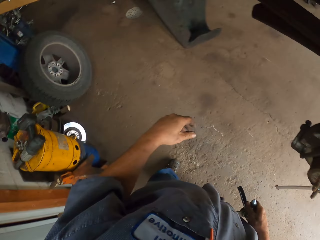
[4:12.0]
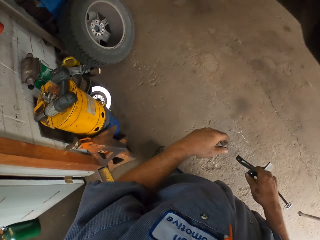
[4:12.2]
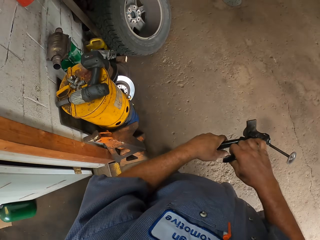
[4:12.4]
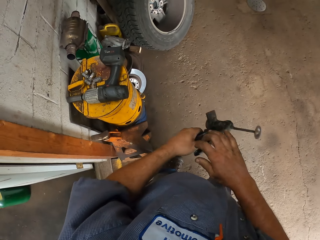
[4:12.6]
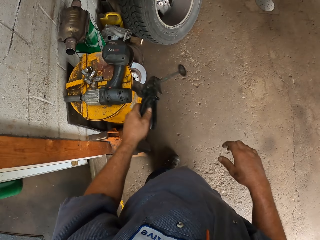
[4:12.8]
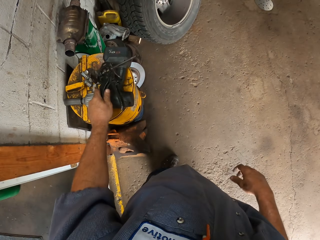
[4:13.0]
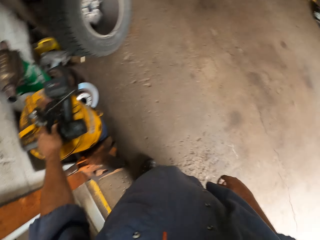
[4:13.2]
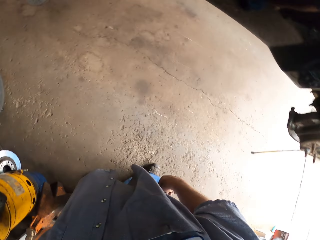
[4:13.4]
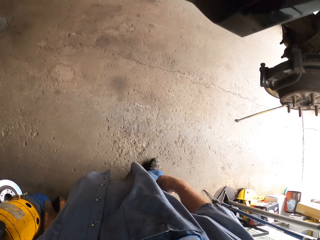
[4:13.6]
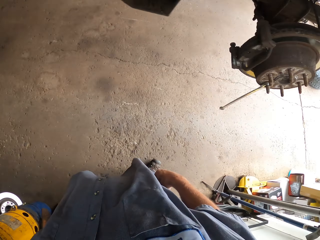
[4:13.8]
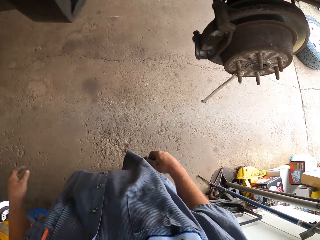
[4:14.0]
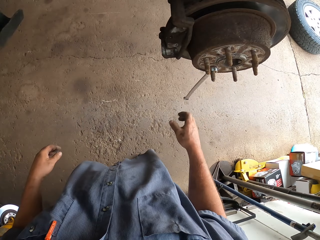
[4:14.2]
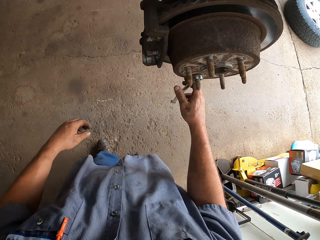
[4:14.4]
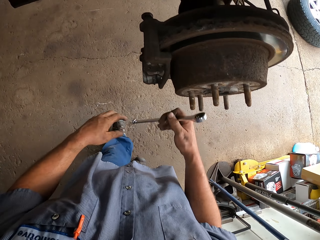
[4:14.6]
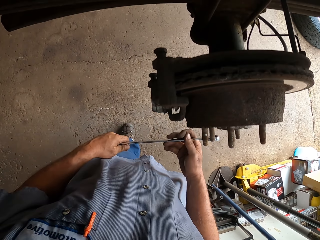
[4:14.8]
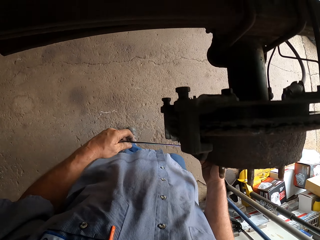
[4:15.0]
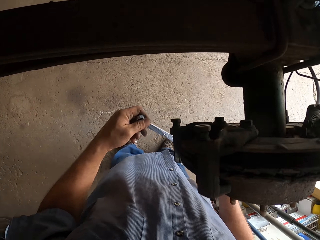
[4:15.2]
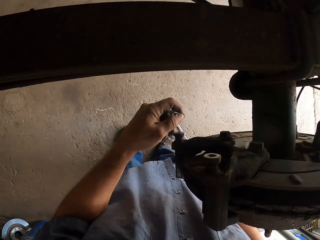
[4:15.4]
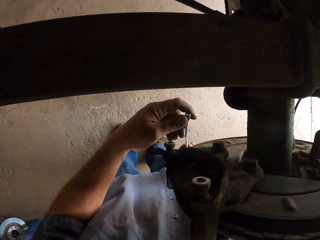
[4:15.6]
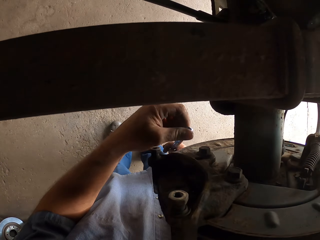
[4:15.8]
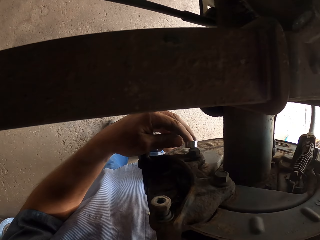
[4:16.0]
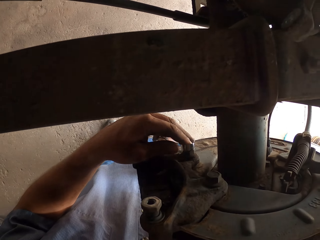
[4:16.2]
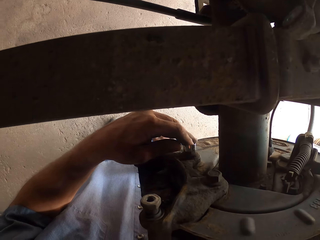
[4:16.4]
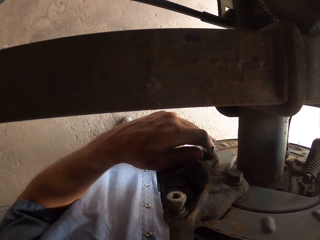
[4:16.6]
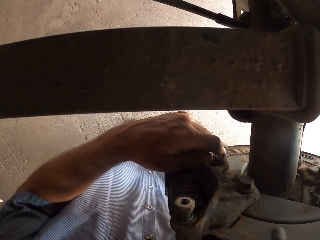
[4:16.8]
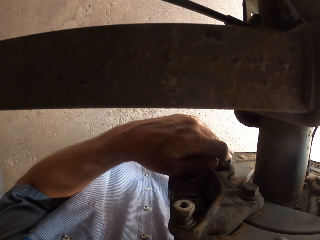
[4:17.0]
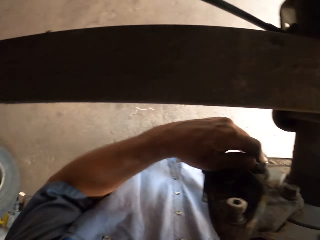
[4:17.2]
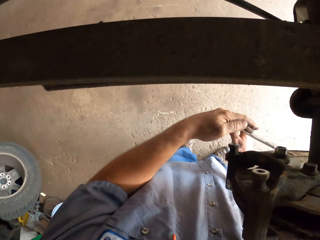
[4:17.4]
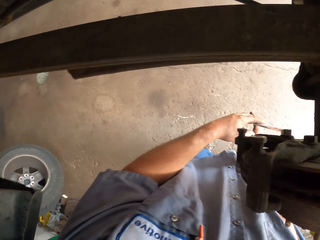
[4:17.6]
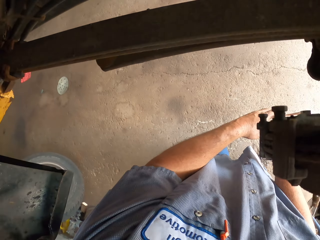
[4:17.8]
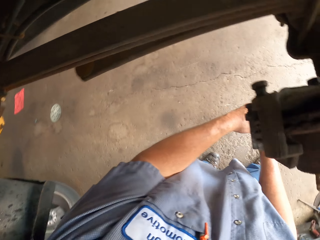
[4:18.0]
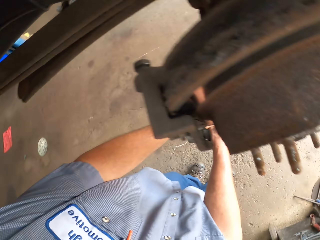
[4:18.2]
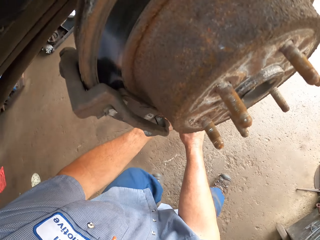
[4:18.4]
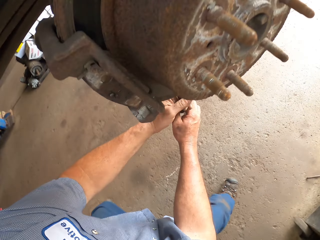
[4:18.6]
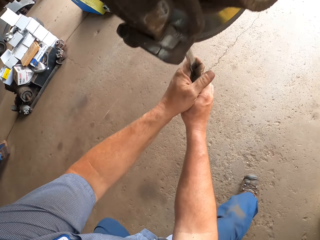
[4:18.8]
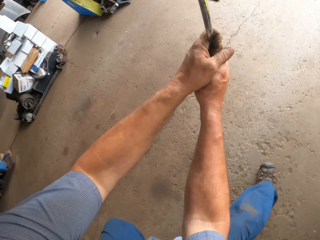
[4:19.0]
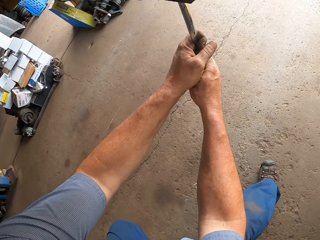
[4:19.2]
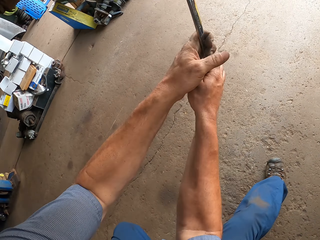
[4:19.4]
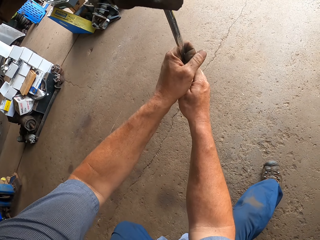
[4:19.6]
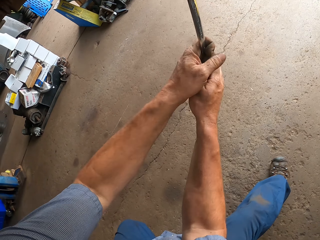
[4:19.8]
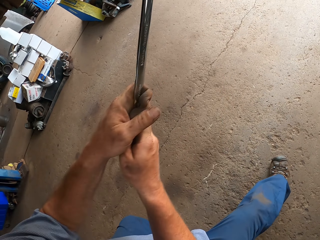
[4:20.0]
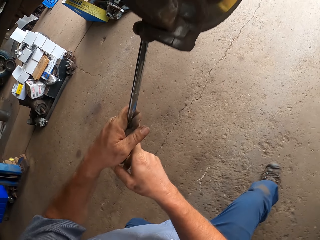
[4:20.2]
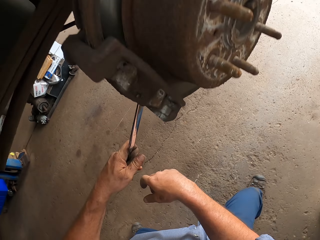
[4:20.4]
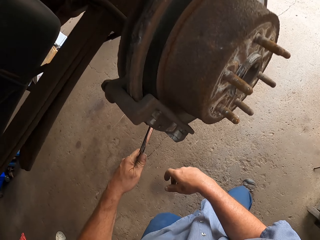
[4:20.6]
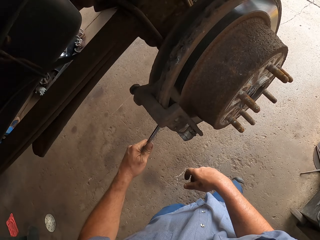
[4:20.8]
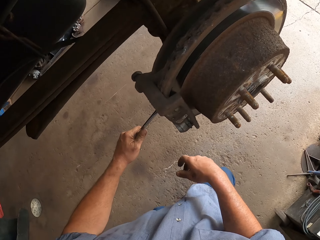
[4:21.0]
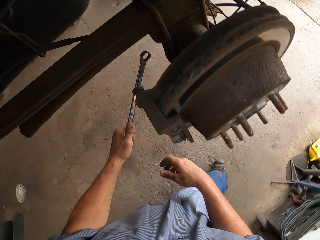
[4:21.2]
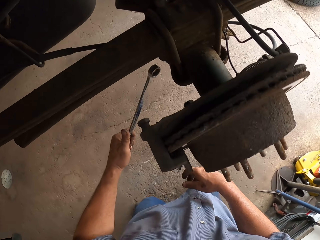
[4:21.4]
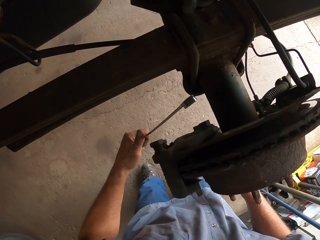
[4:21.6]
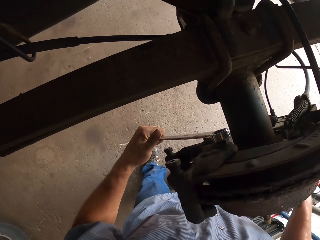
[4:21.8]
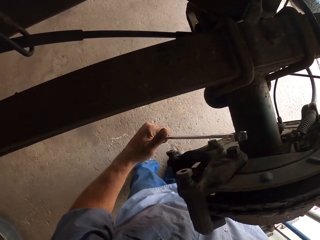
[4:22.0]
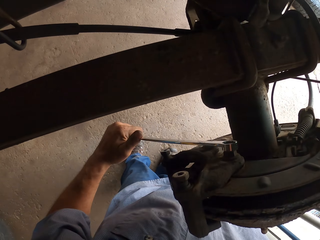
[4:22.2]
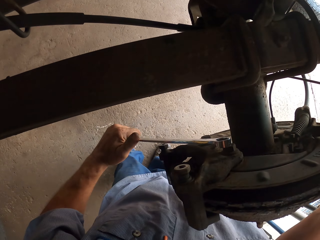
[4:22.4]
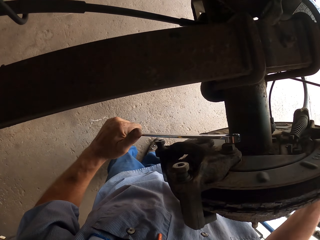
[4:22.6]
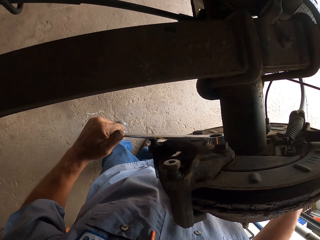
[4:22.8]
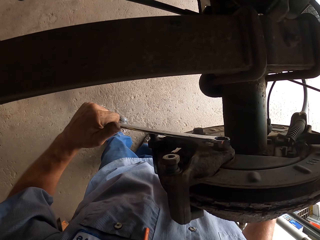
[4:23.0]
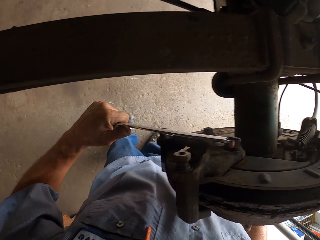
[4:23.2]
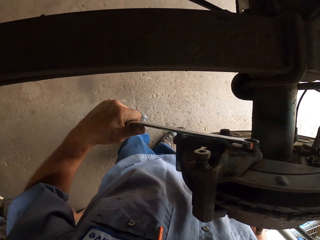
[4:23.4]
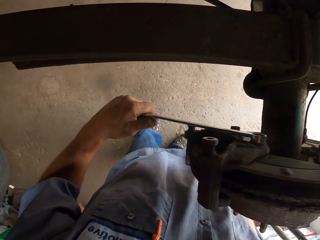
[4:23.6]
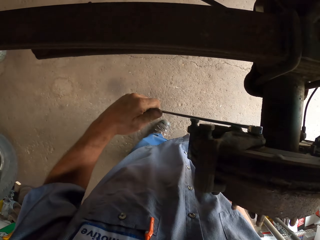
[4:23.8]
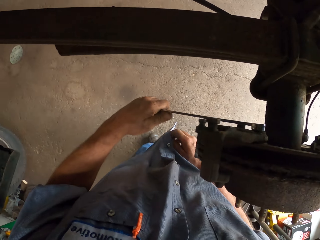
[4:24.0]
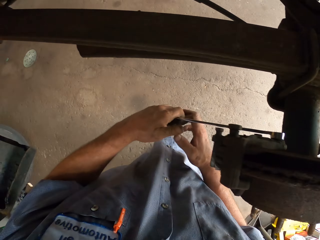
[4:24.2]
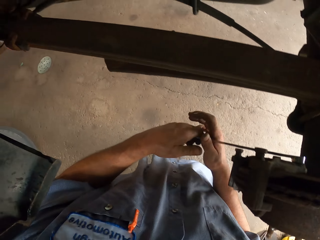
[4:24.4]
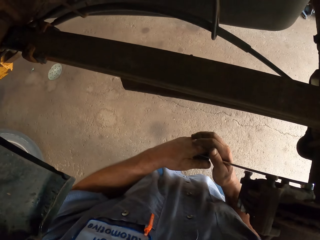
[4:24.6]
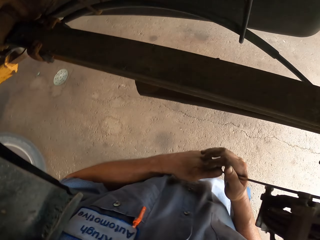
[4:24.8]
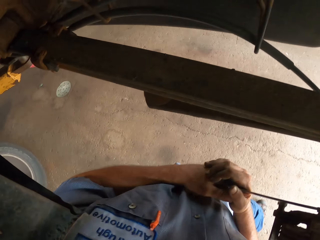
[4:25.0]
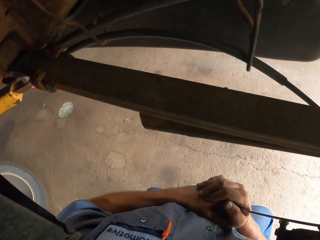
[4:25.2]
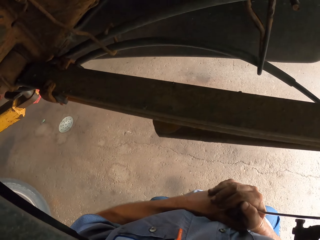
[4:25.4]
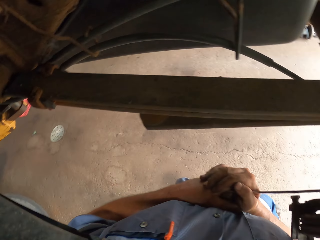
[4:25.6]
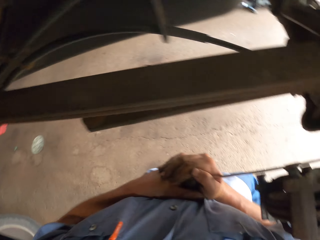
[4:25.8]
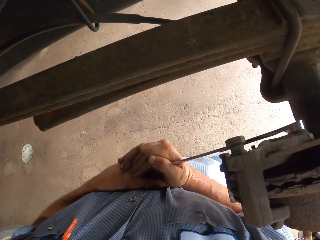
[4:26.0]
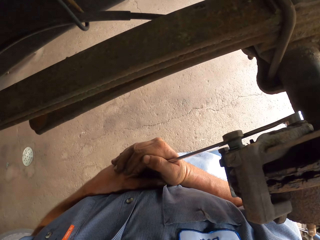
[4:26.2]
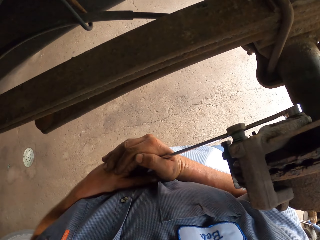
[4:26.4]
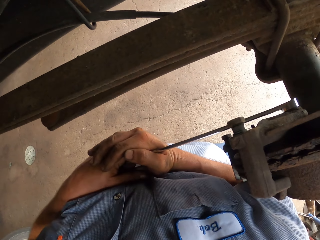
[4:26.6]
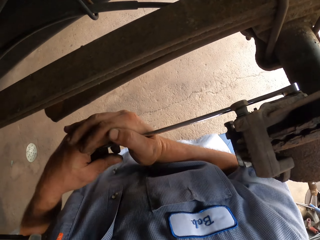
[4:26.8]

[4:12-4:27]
The camera wearer moves the left hand. They walk around. They place the pliers on the container. They make a step. They pull the wrench. They lift the wrench. They tighten the bolt with pliers. They lift the pliers. They tighten the bolt with the pliers.

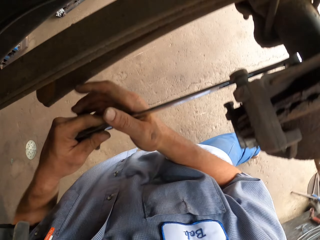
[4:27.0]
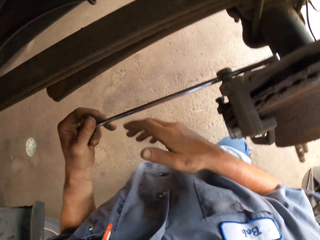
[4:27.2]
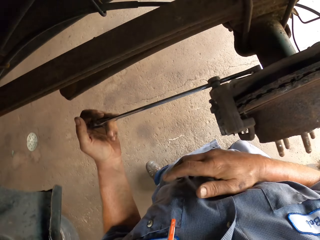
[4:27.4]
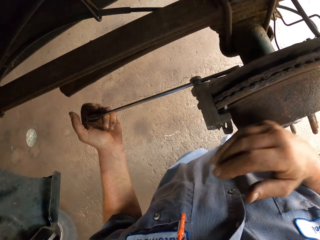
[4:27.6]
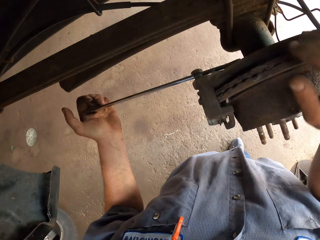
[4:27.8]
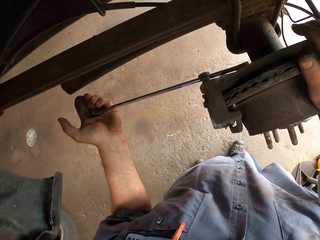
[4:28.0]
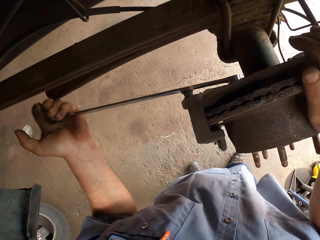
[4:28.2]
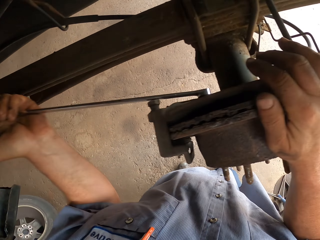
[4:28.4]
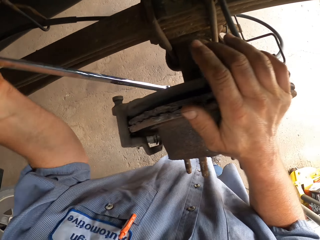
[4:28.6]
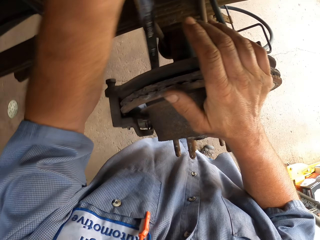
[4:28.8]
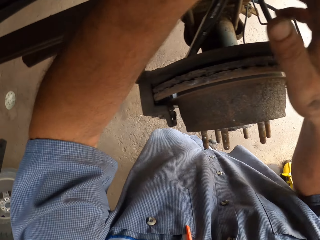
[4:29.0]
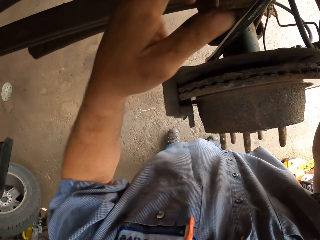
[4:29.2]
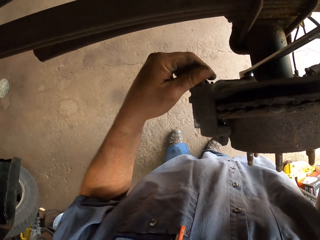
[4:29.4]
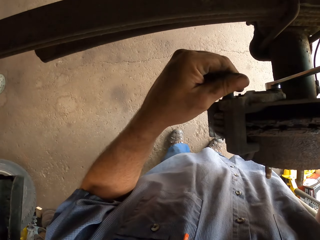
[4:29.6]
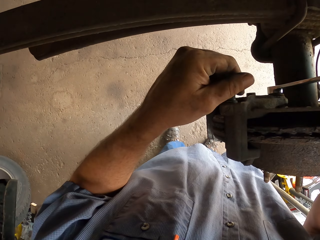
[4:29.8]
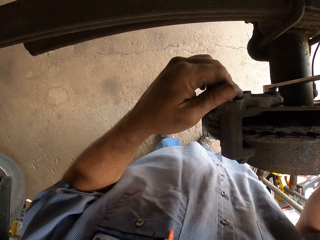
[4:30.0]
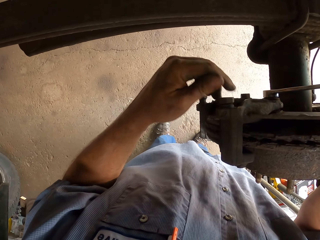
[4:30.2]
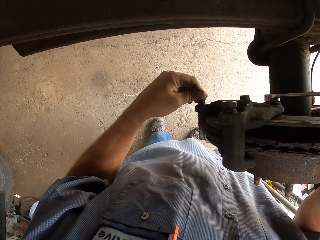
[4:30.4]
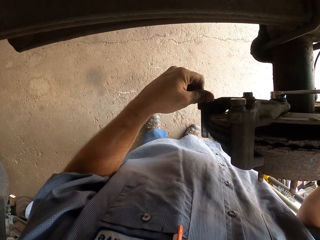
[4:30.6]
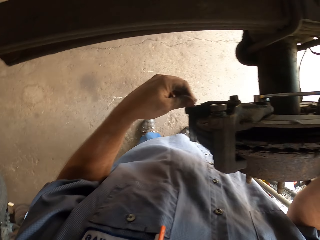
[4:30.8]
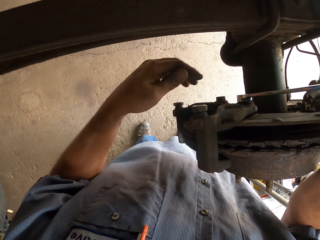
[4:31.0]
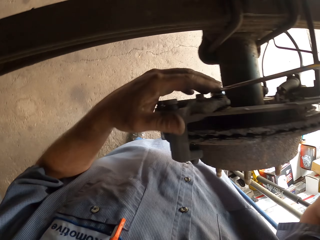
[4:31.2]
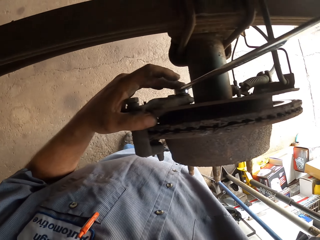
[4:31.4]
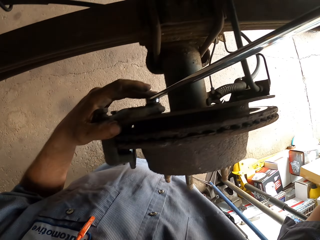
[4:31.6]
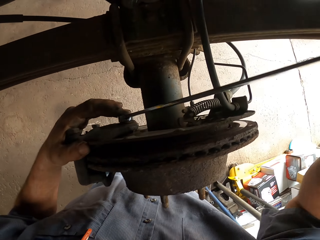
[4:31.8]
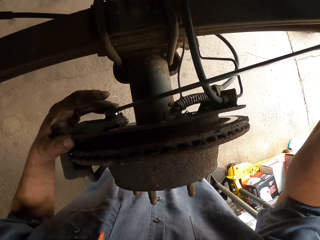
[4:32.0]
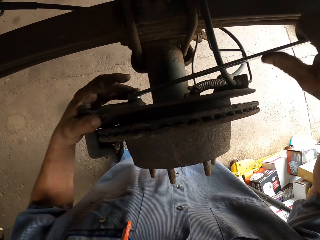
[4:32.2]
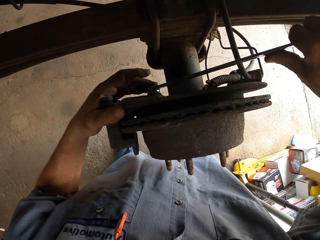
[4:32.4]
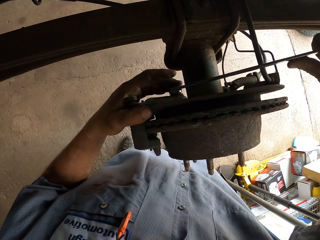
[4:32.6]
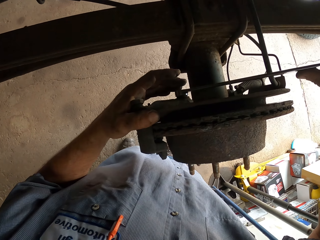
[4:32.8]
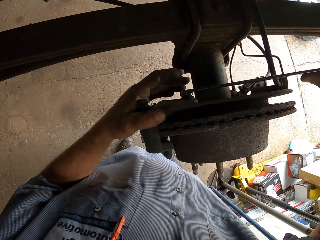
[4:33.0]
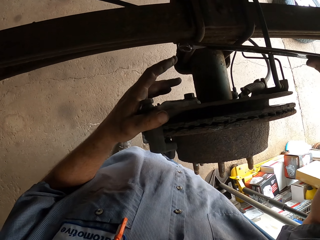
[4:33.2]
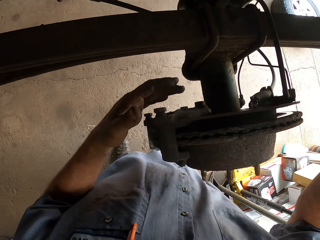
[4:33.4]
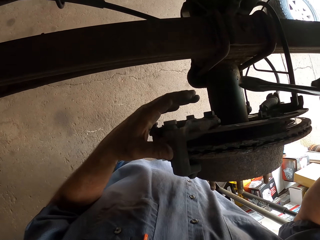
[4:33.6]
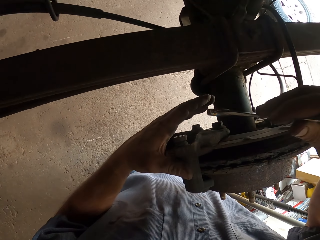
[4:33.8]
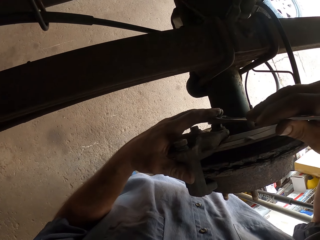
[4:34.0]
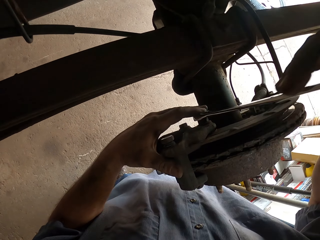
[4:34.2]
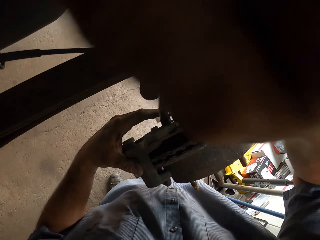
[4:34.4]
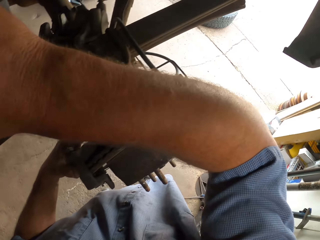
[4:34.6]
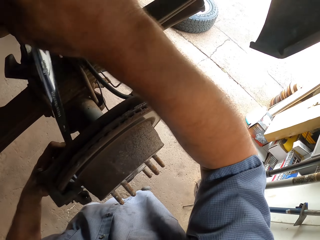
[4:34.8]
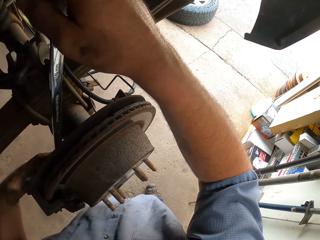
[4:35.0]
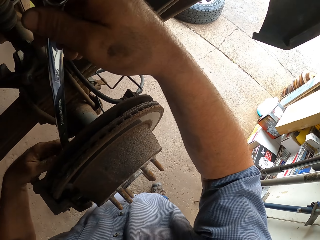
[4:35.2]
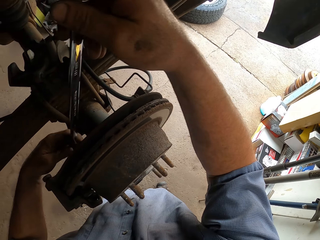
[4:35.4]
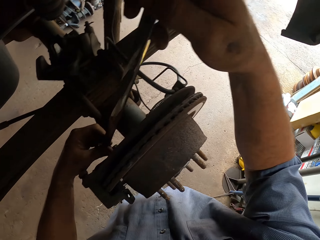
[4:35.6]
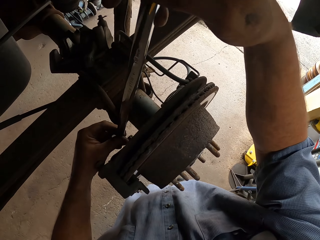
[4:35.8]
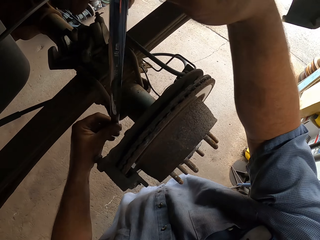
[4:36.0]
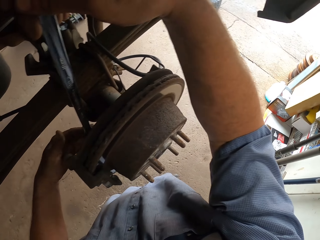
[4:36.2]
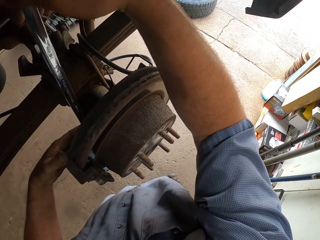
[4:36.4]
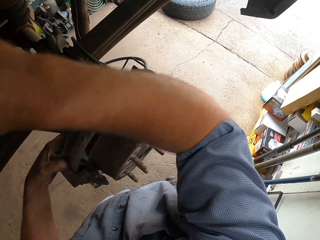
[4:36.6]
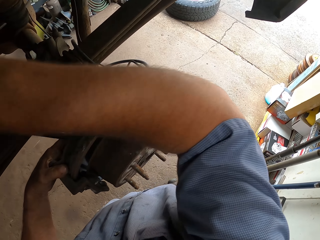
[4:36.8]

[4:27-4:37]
The camera wearer touches the bolt. They tighten the bolt with pliers. They lift the wrench. They tighten the bolt with the pliers.
